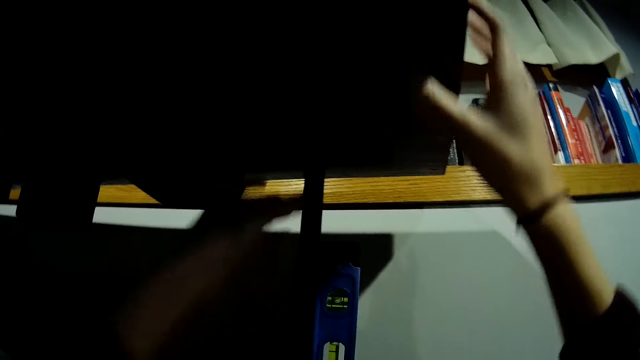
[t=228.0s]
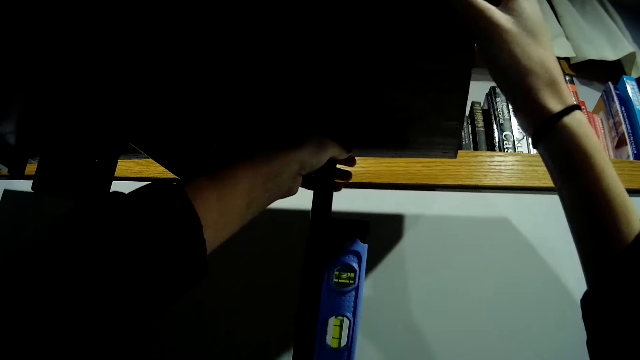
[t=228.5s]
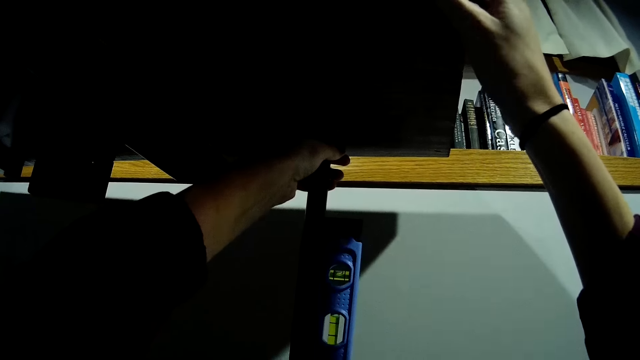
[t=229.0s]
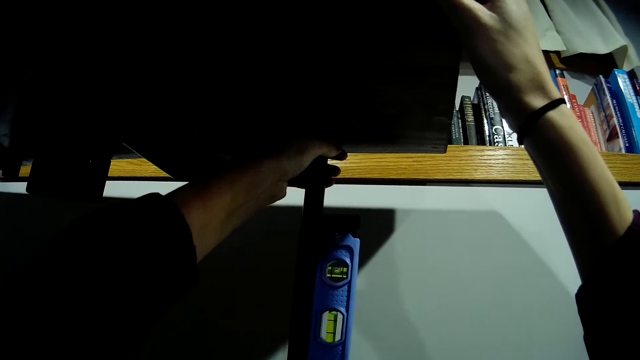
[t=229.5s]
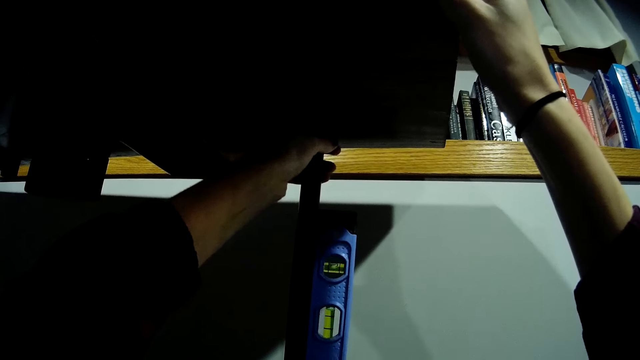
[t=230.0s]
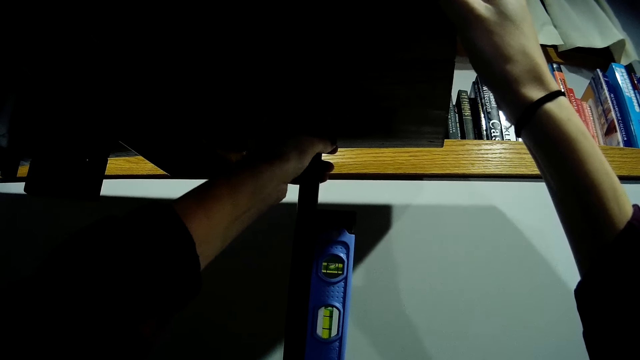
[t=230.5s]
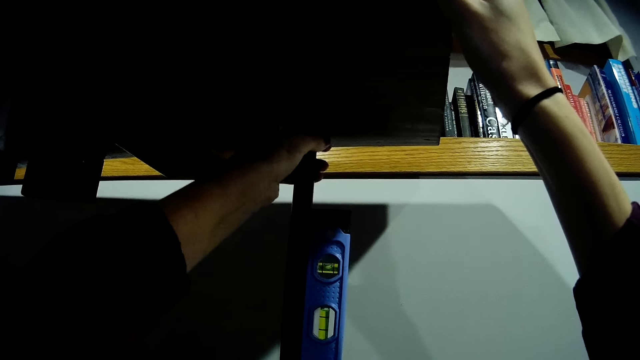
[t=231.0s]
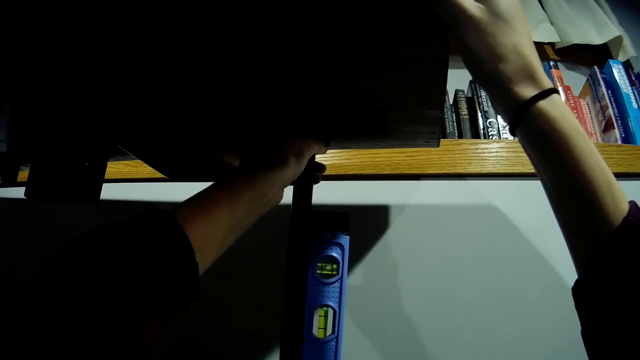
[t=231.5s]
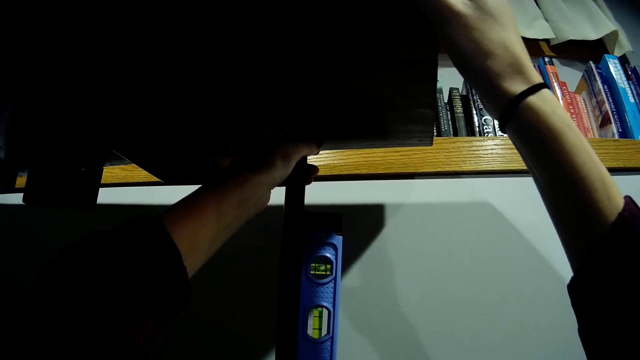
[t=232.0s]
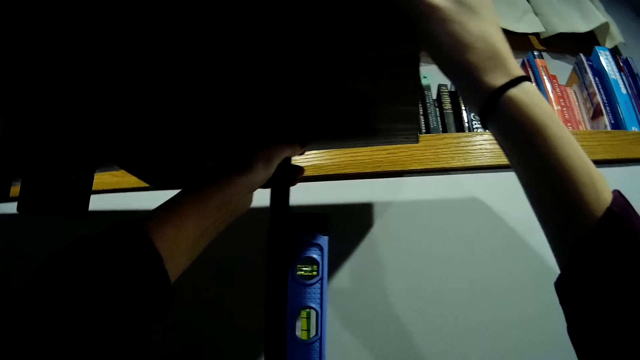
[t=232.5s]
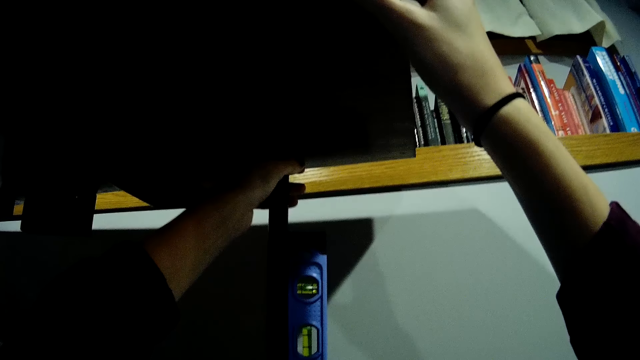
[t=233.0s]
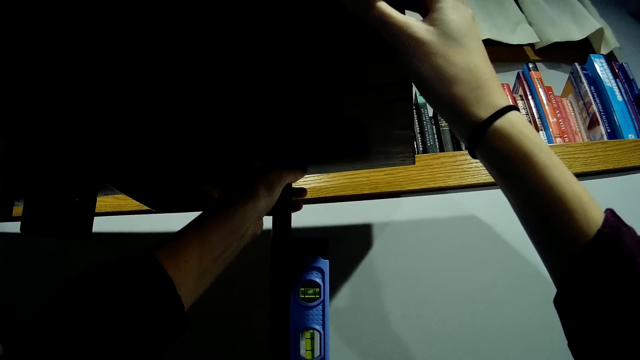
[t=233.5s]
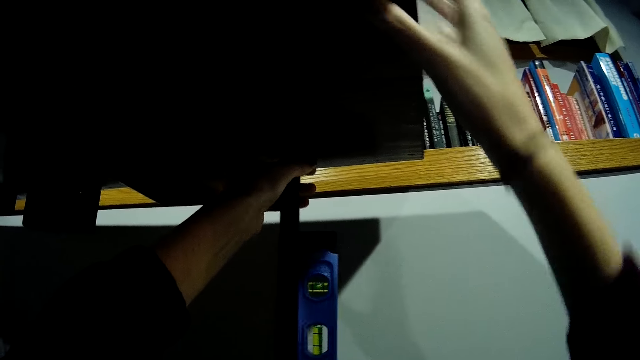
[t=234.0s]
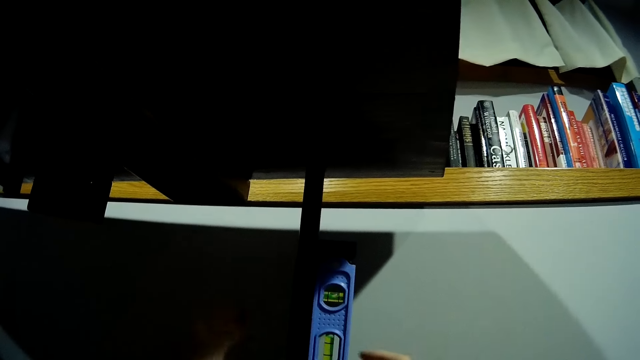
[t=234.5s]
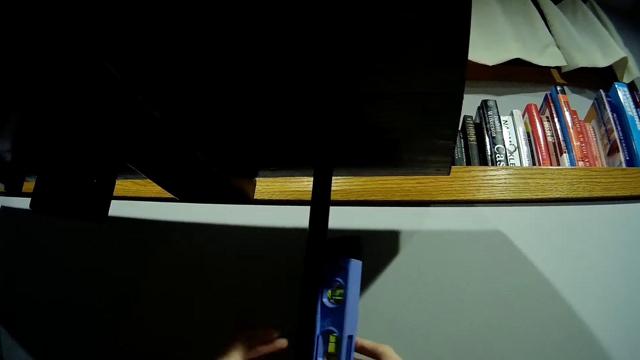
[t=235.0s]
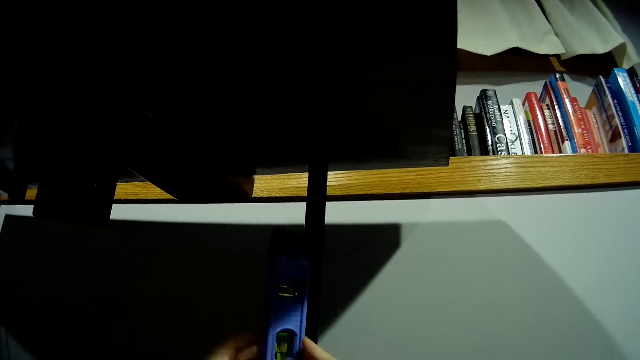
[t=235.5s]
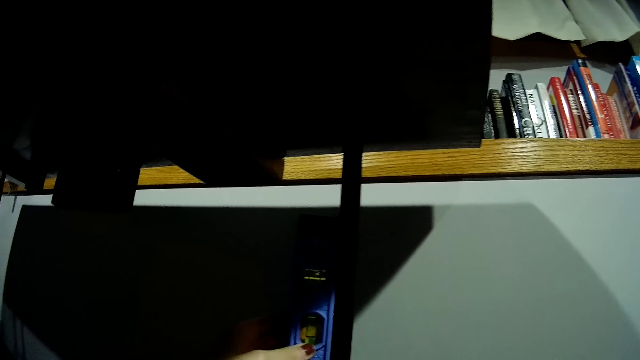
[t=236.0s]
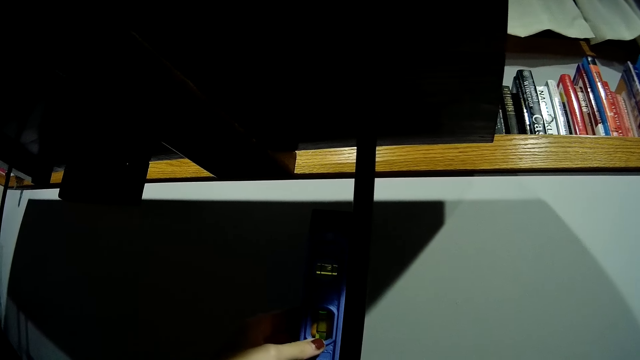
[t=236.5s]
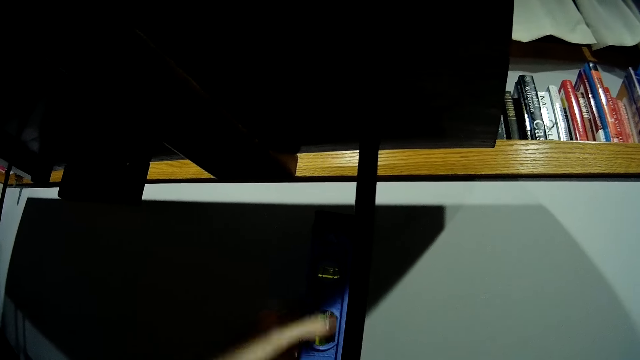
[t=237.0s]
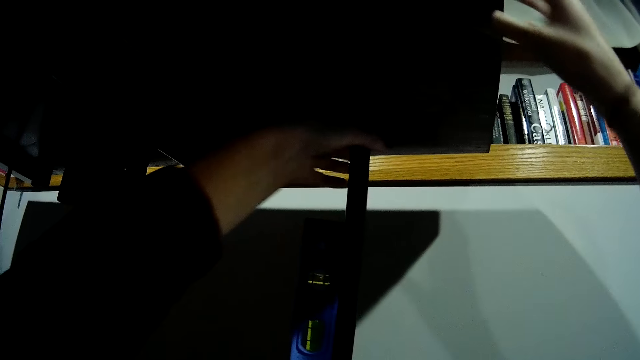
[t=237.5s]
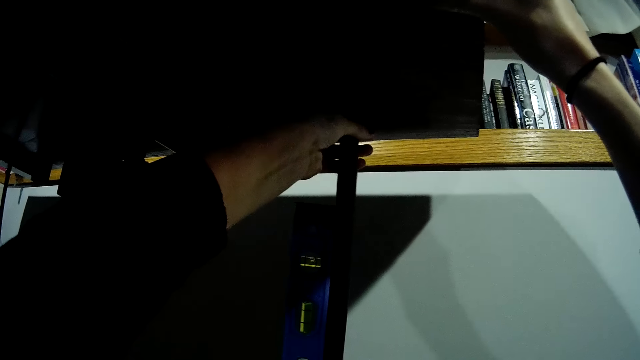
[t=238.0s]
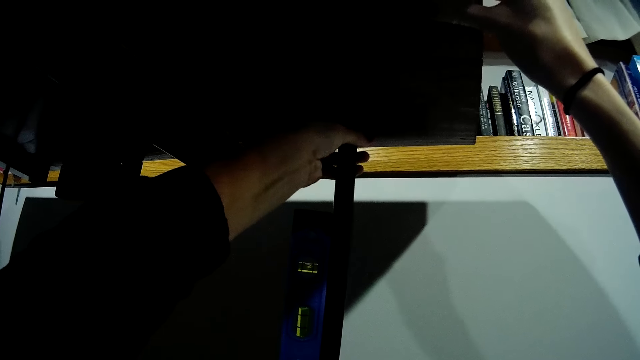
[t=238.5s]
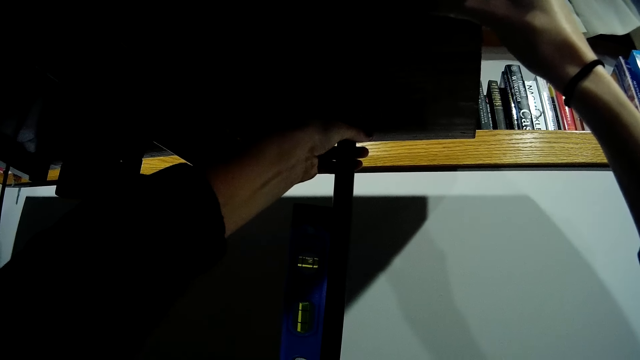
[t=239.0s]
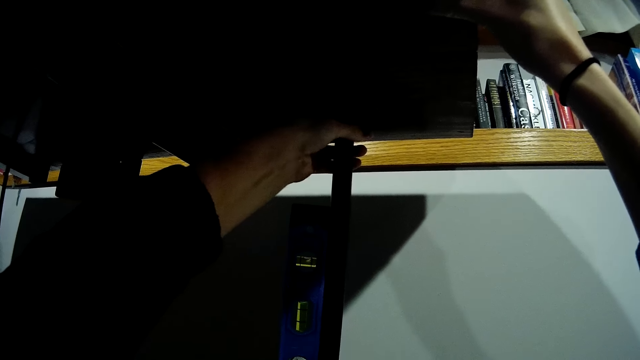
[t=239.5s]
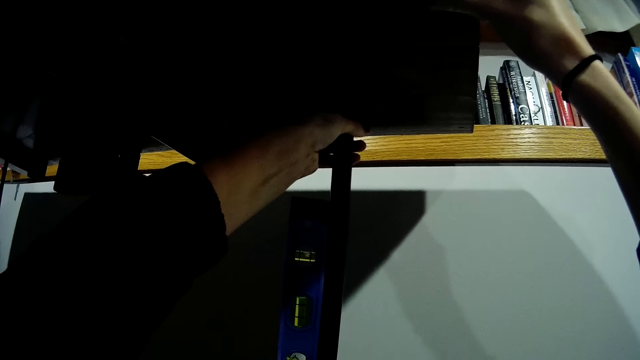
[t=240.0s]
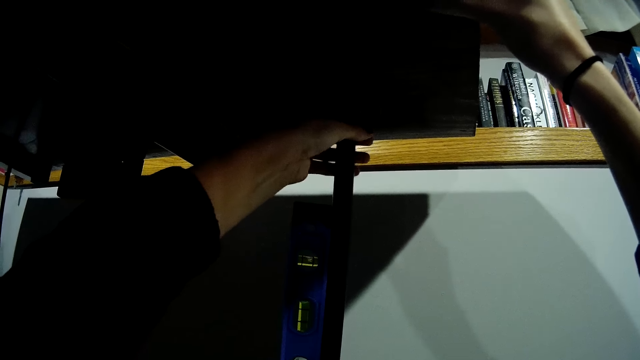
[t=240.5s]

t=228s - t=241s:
The camera wearer adjusts the stand table with both hands. She removes both hands from the table. She adjusts the spirit level on the table stand and puts the spirit level on the stand table. She adjusts the table with both hands.

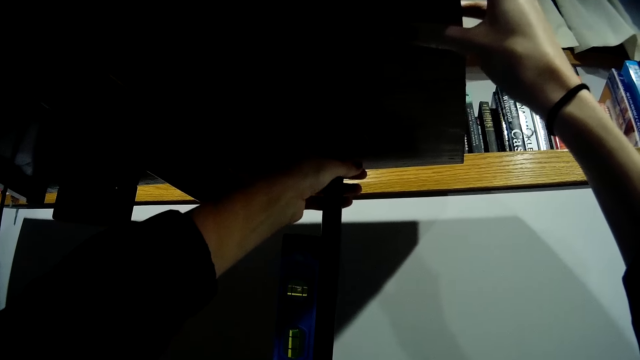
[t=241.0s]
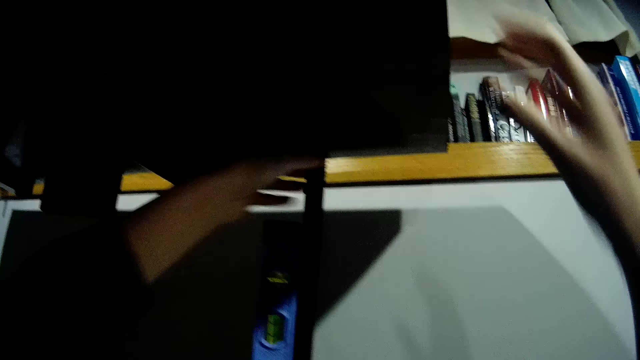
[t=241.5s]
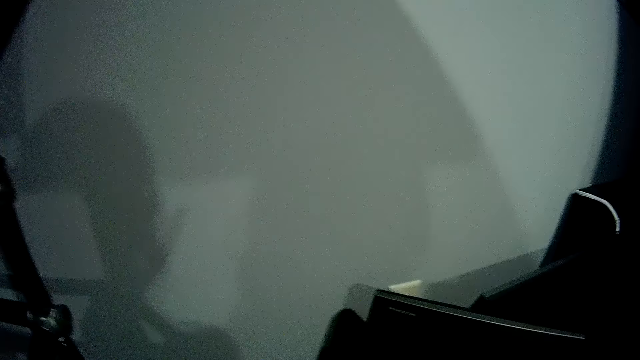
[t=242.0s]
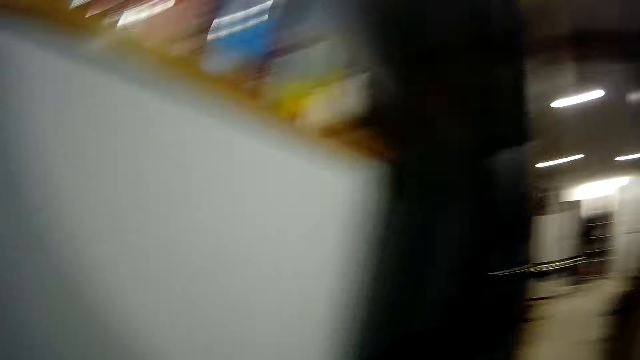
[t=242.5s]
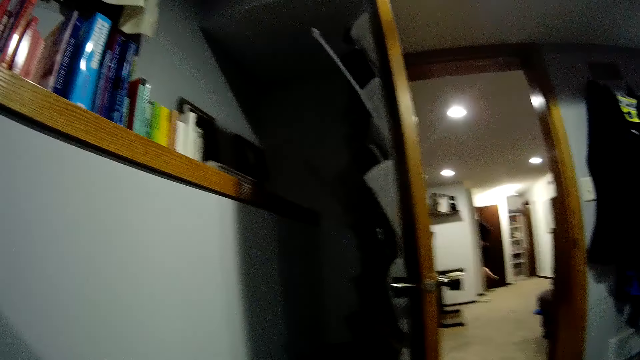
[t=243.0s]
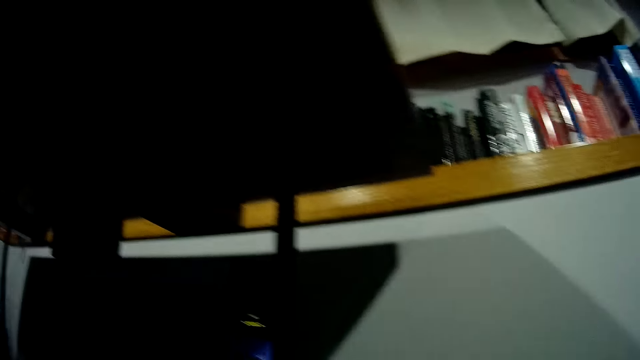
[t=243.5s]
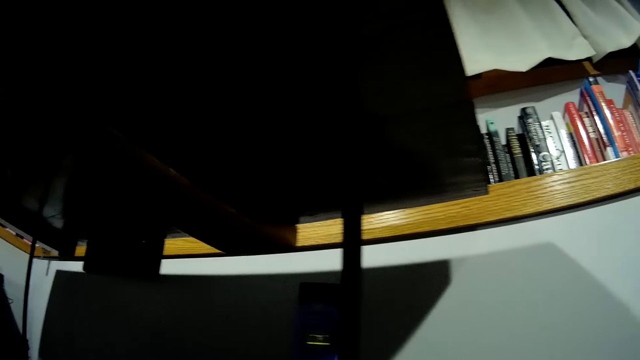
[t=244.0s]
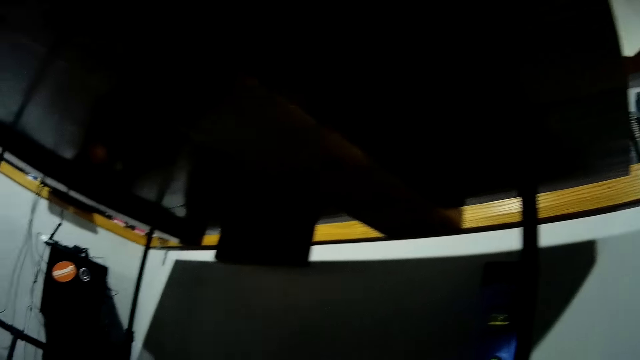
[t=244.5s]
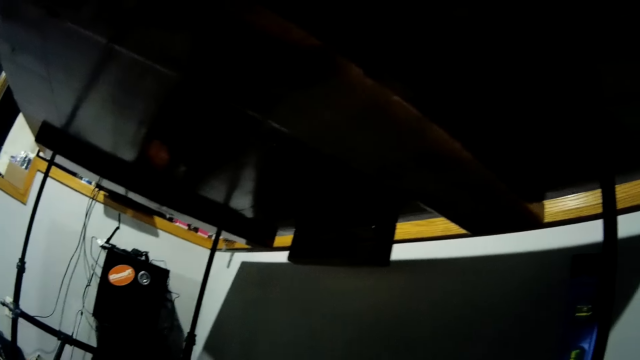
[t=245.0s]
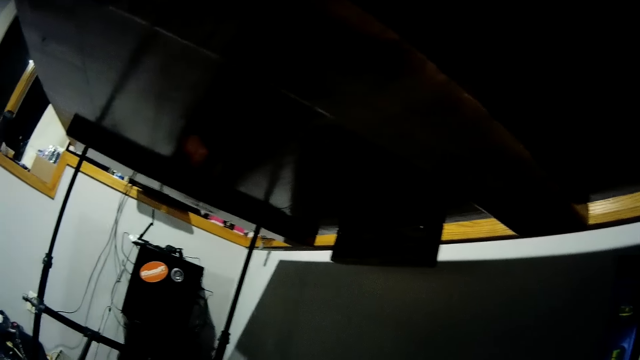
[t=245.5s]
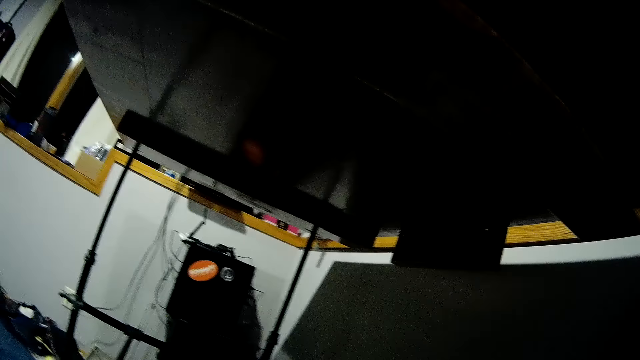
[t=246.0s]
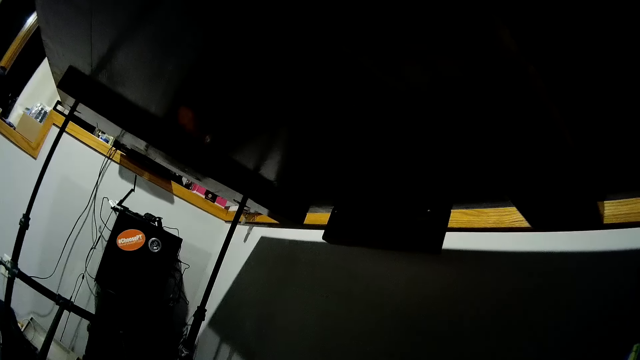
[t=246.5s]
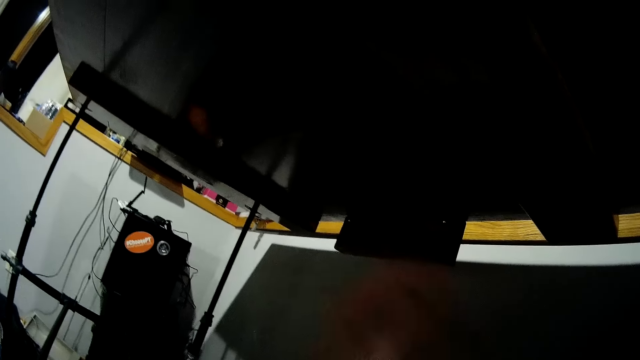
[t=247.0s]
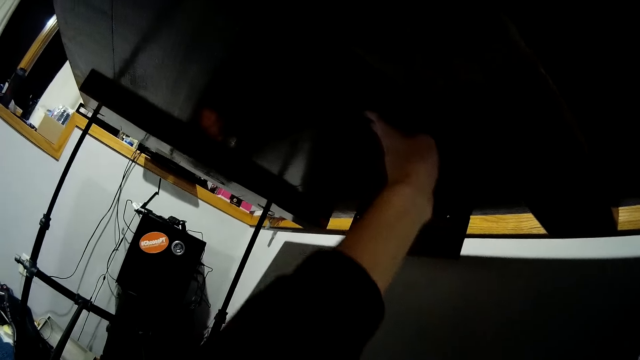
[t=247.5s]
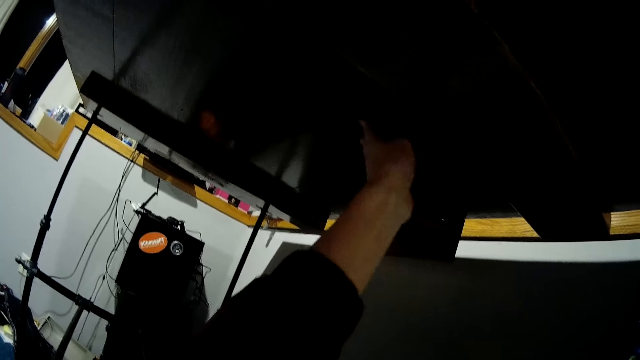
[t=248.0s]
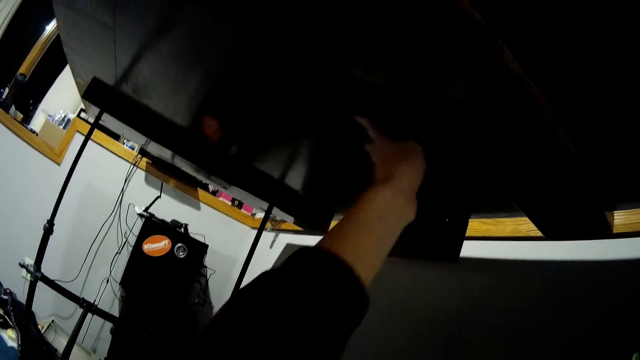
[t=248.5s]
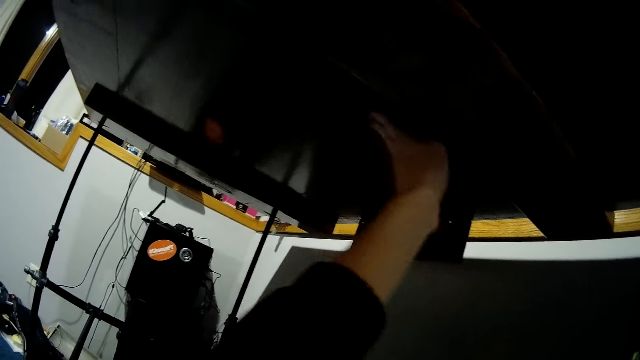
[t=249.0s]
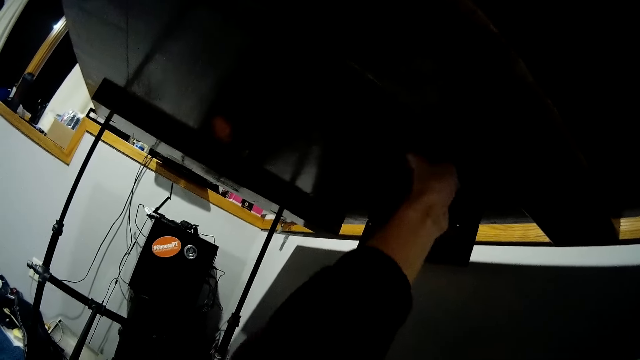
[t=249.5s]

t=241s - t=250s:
The camera wearer removes both hands from the table. She stands in the room. She cleans the underneath of the table with her left hand.
